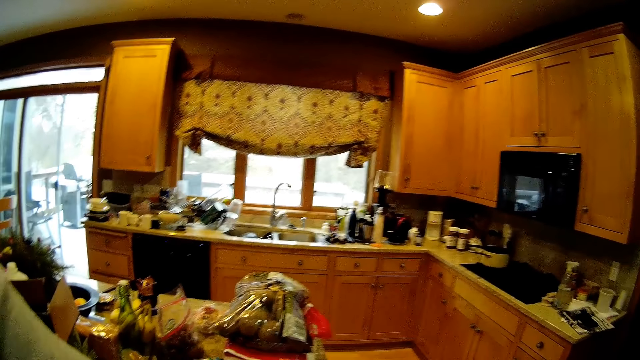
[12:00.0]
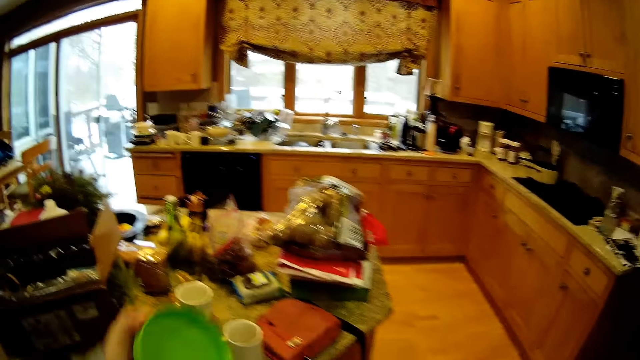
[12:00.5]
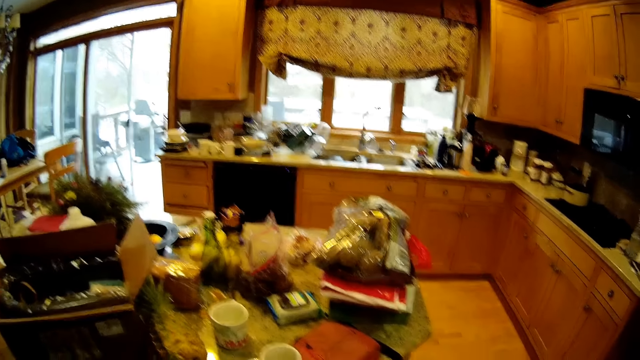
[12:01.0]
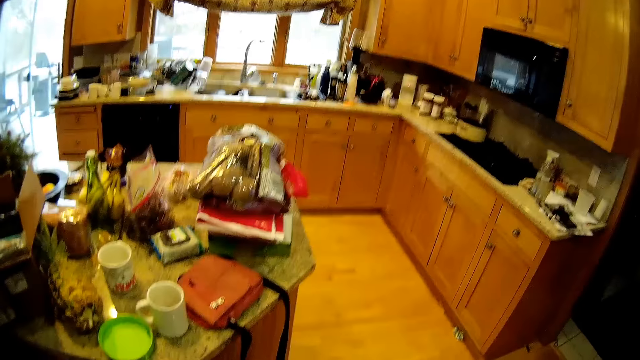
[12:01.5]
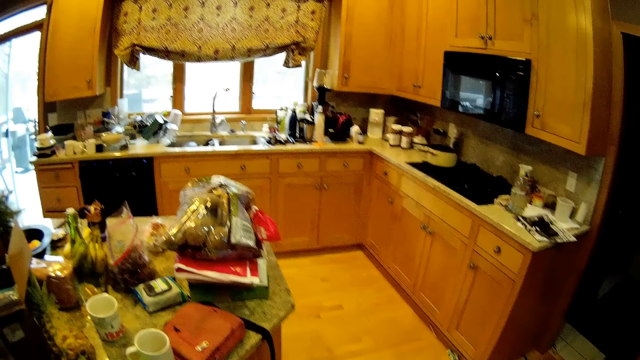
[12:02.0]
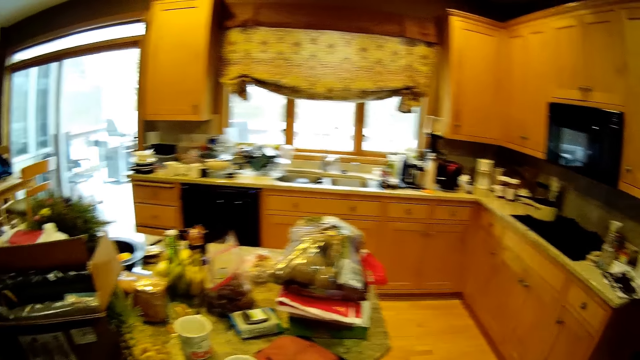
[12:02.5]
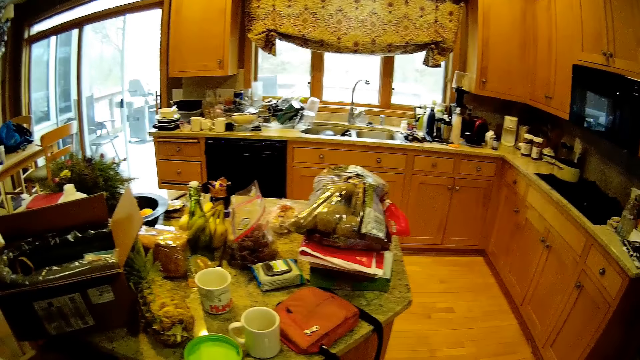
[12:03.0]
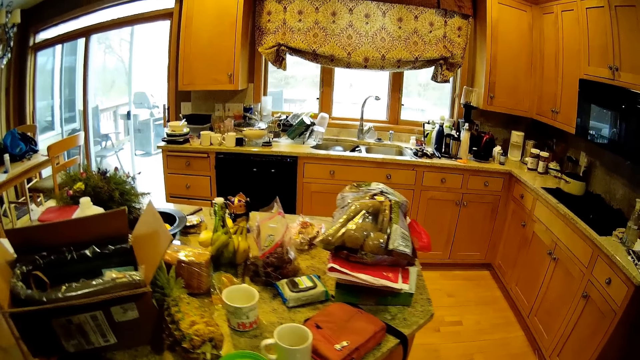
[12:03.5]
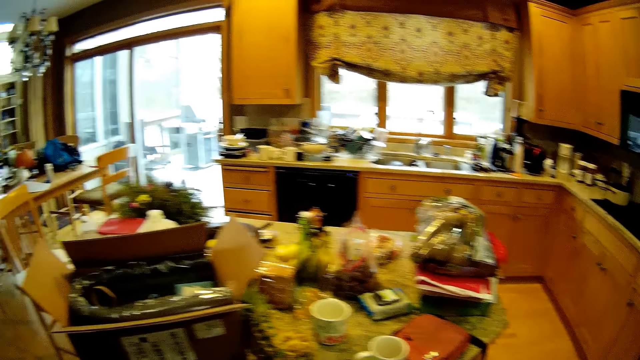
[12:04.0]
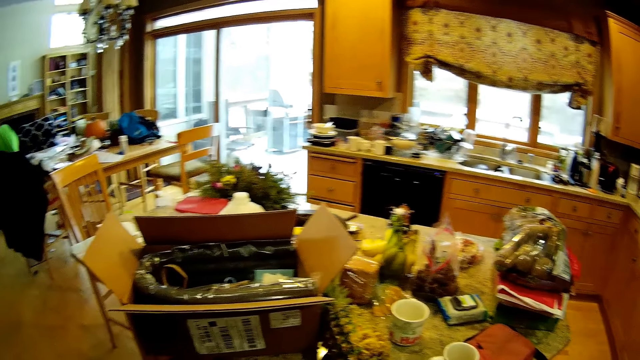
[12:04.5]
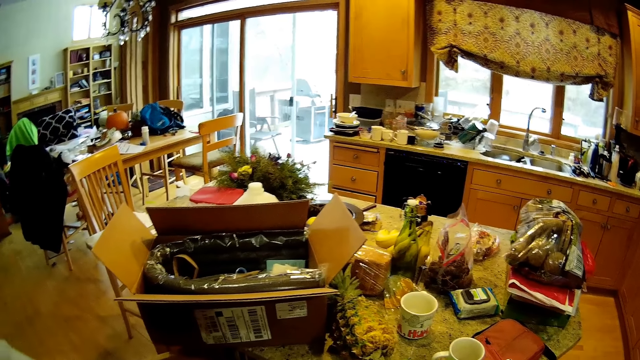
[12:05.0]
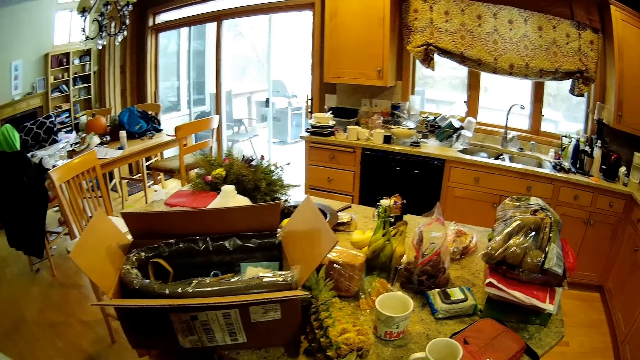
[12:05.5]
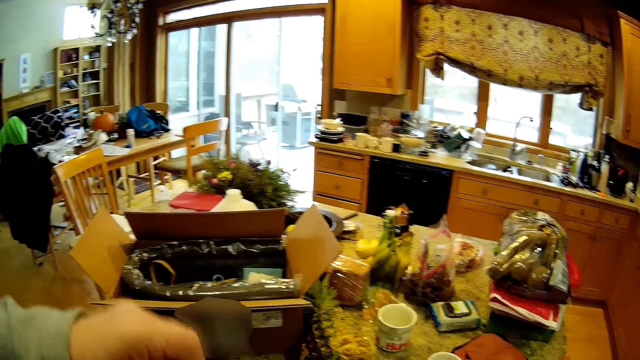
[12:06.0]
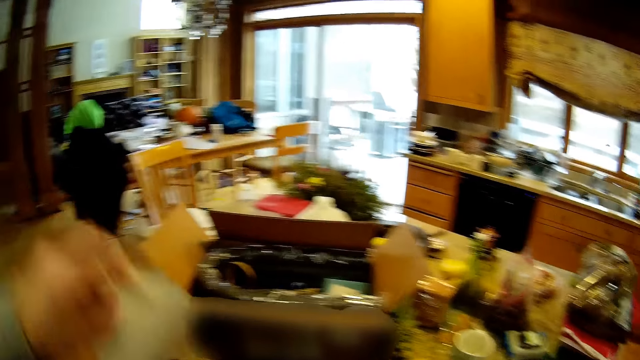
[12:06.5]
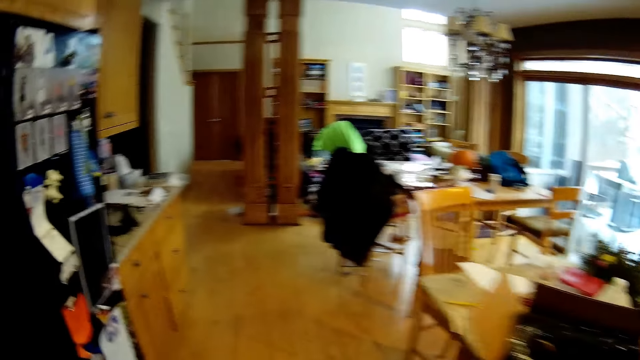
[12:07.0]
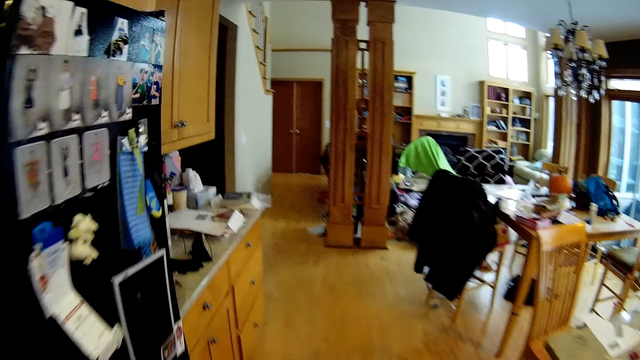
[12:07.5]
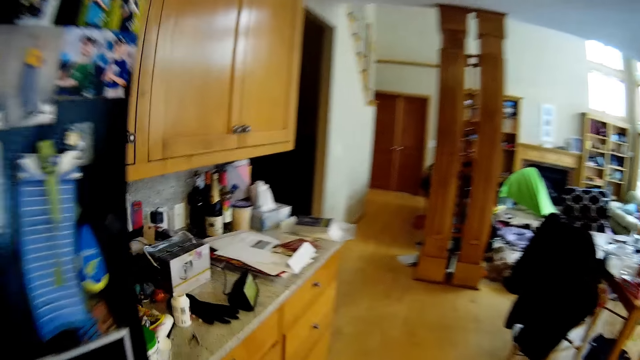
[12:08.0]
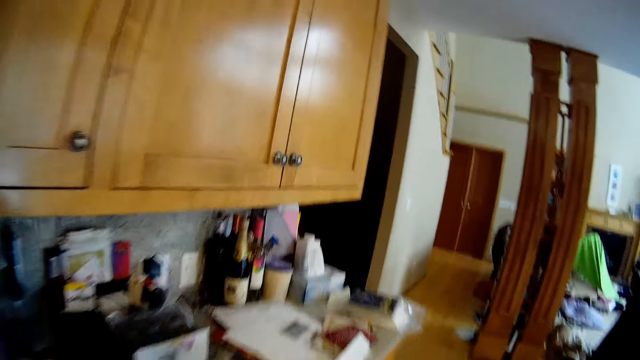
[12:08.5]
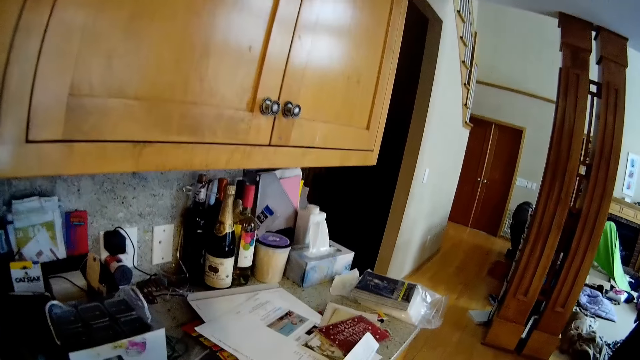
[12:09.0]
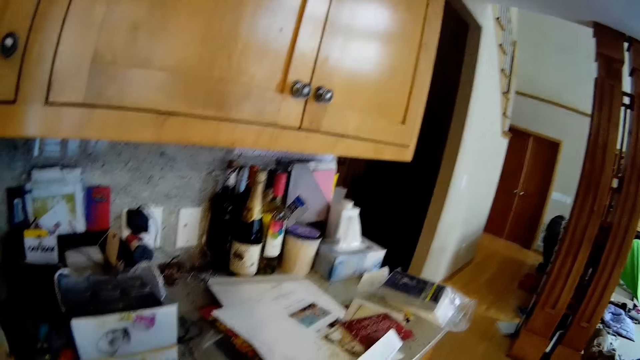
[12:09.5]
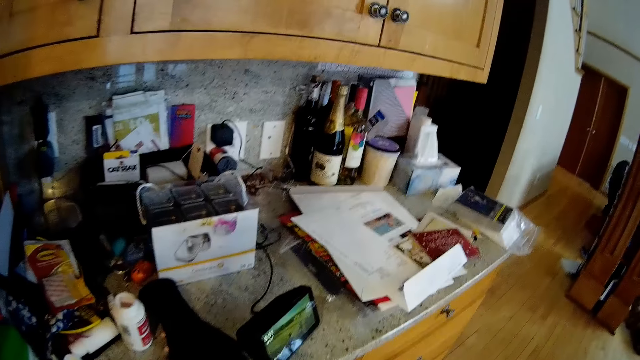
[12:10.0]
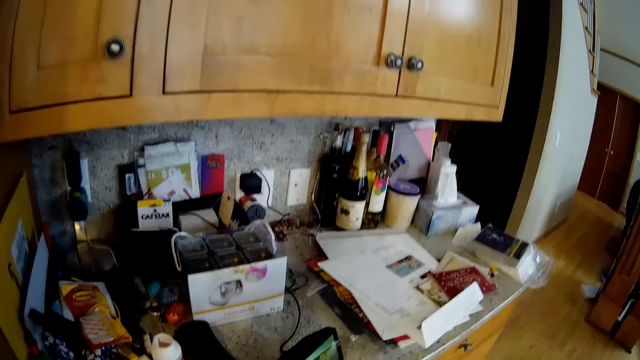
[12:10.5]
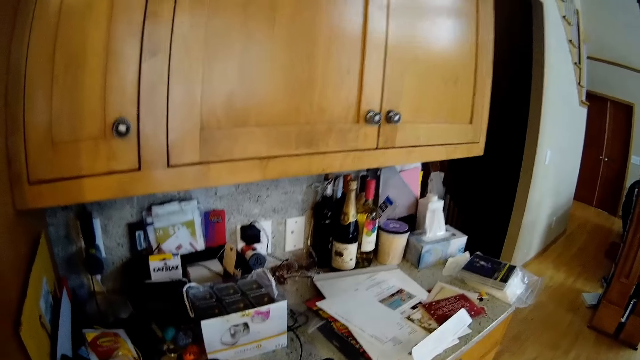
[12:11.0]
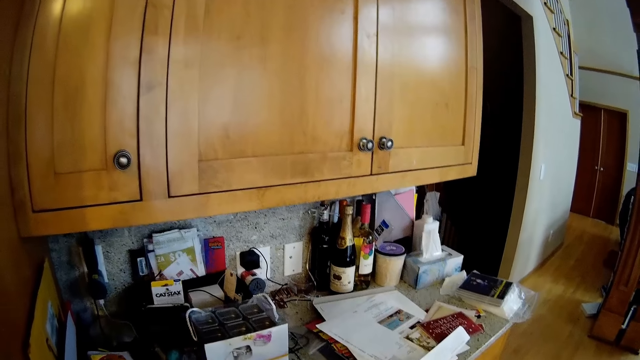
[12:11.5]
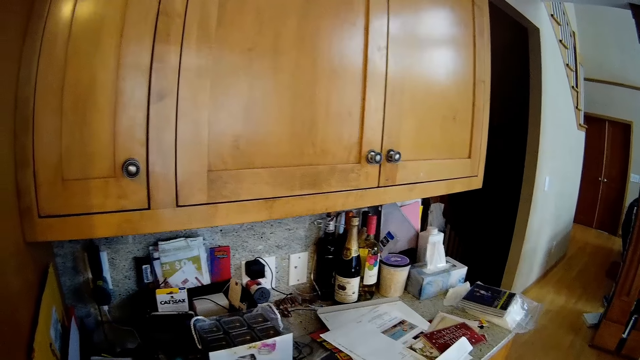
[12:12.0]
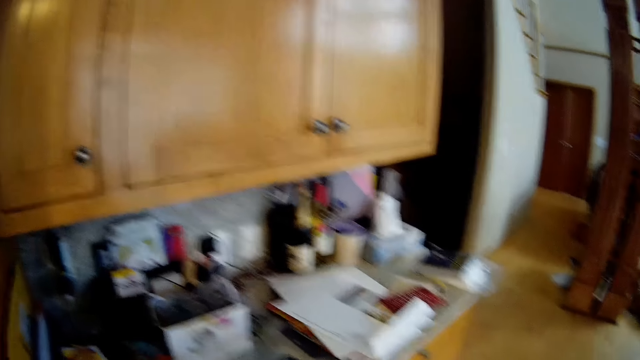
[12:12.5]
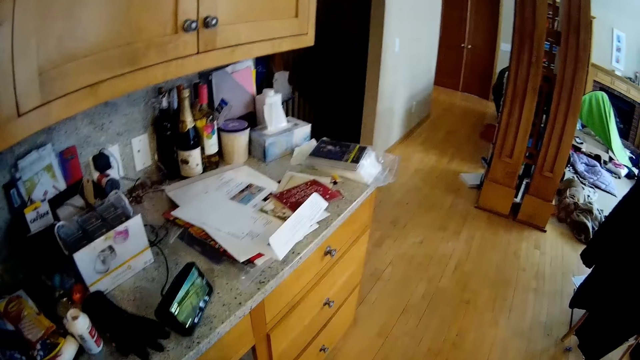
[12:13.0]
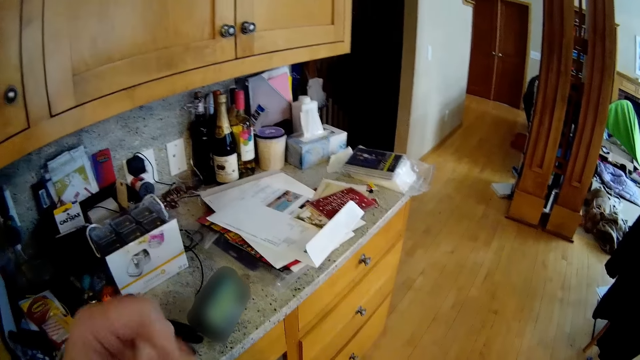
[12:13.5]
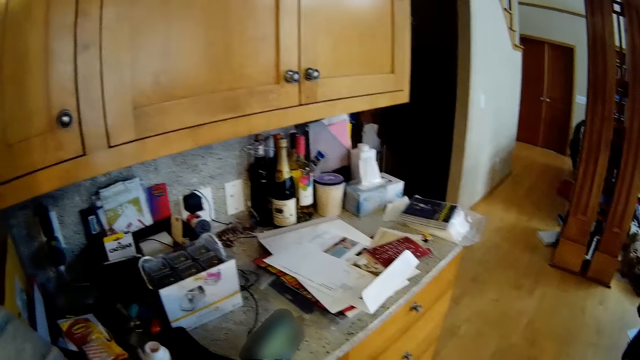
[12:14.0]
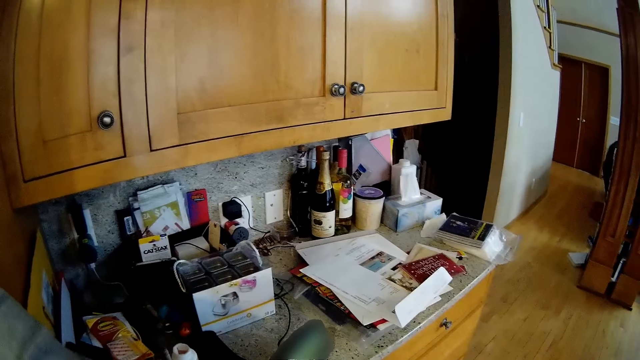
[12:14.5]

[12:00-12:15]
The camera wearer picks a plastic thermos. They place a lid on the kitchen countertop. They lift the lid. They press the camera on the kitchen countertop.

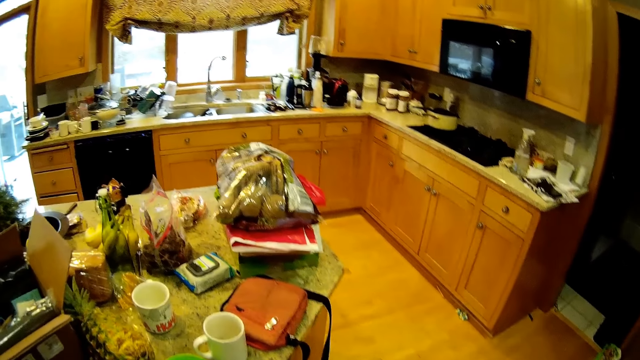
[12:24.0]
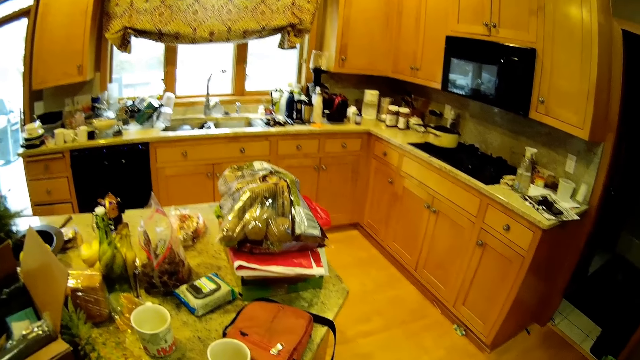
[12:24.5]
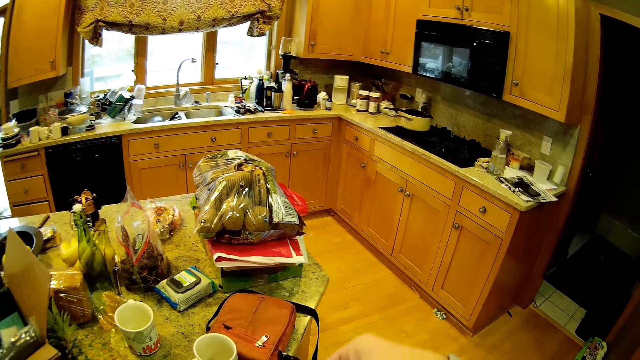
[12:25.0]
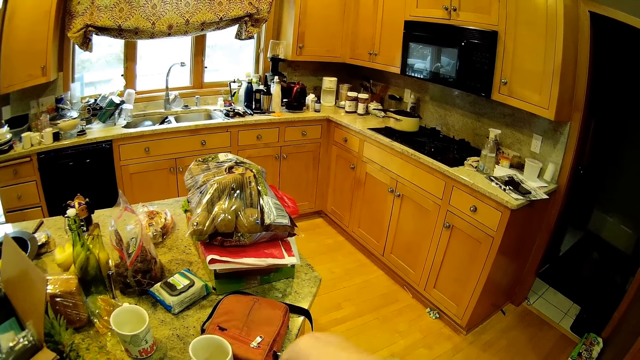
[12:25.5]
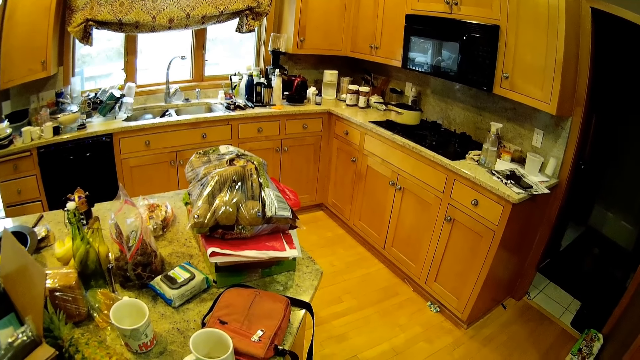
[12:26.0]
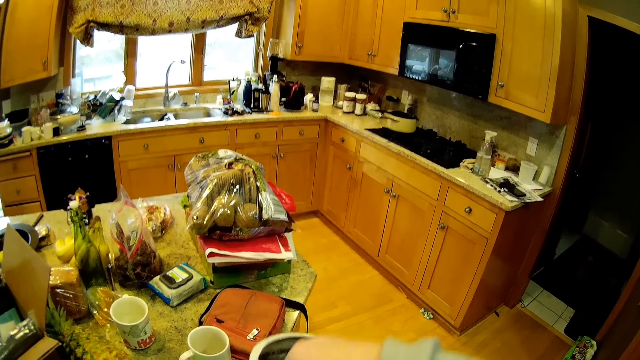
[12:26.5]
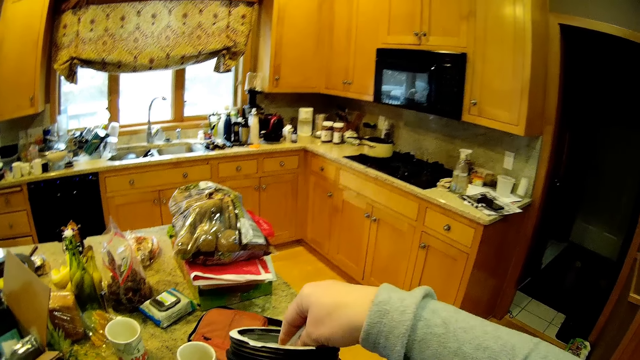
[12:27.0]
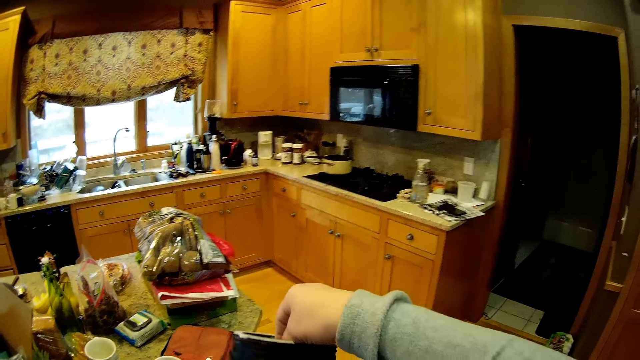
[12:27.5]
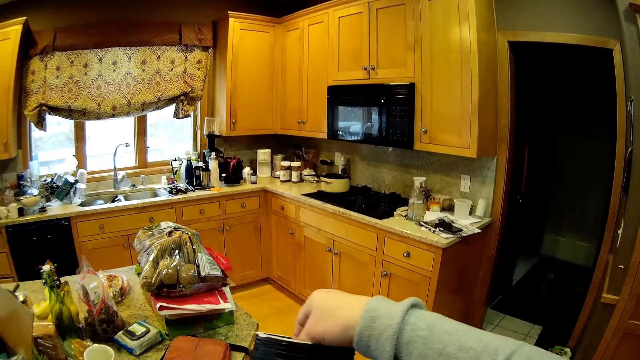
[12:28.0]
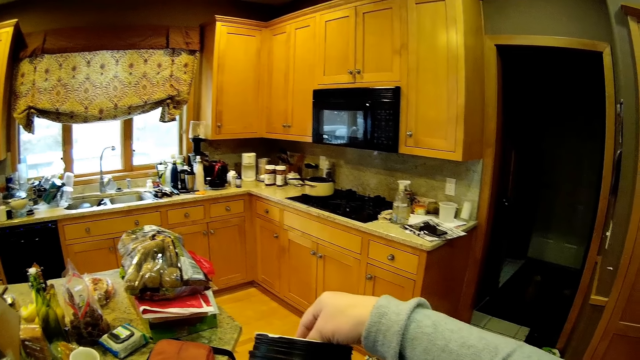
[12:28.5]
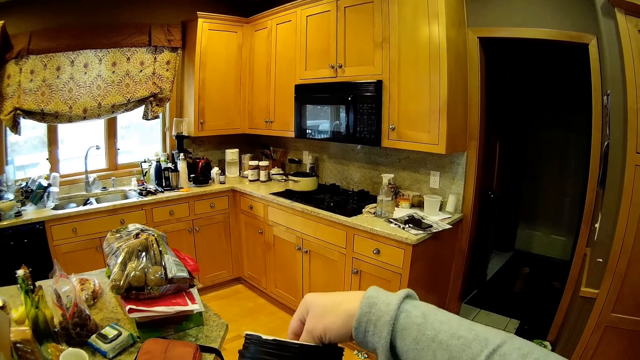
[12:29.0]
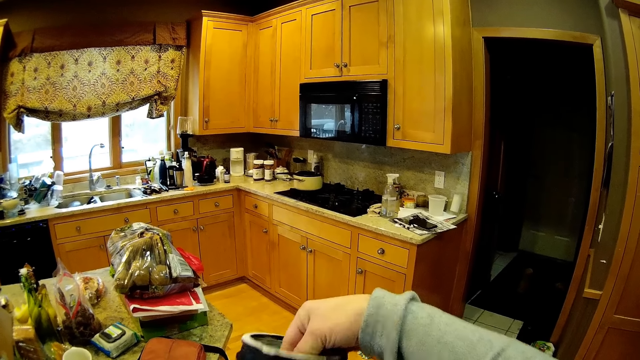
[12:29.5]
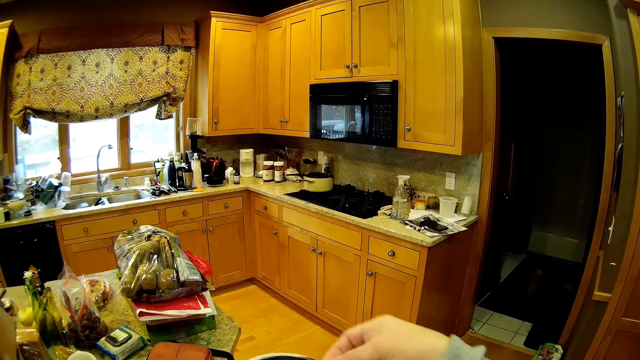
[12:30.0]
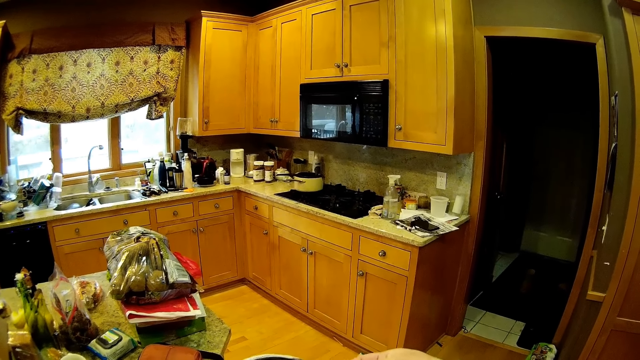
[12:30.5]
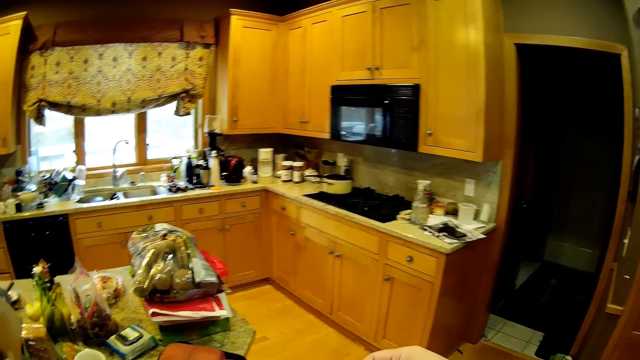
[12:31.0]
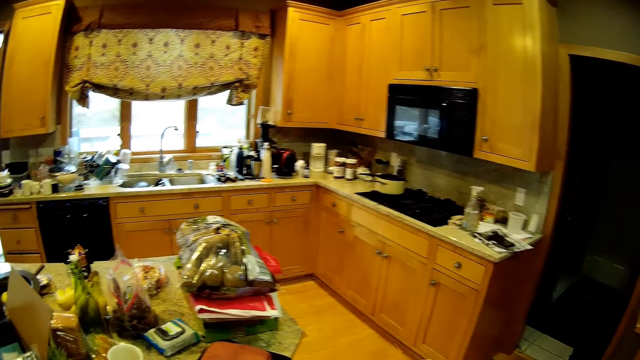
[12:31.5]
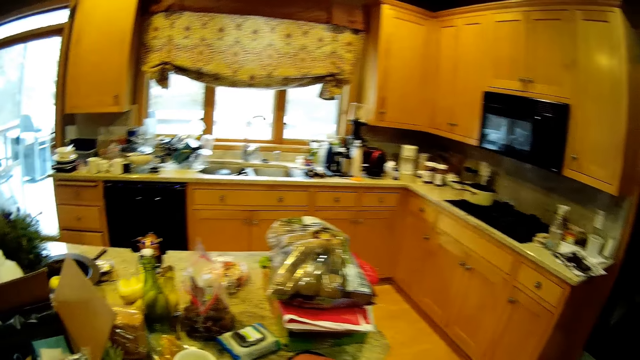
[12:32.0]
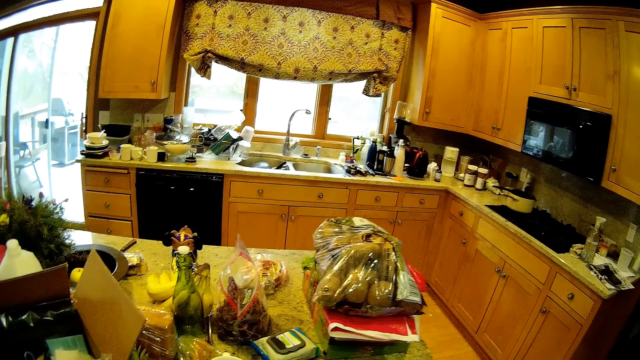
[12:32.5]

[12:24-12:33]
The camera wearer picks something from the can or container.
